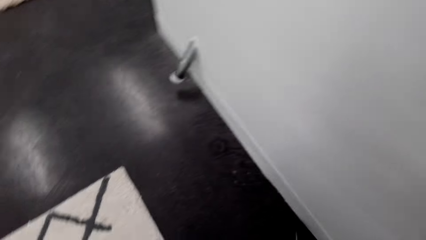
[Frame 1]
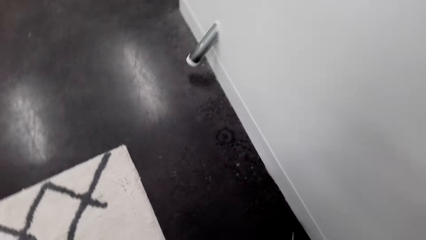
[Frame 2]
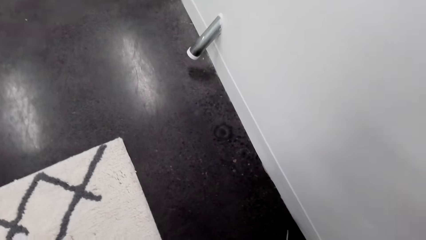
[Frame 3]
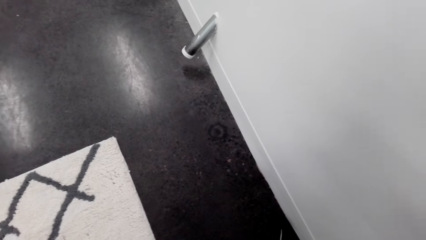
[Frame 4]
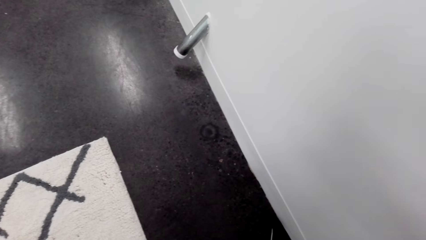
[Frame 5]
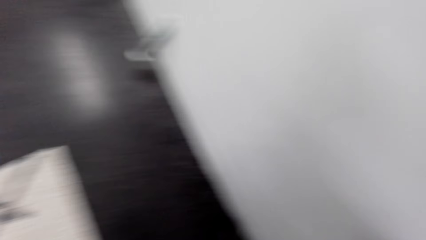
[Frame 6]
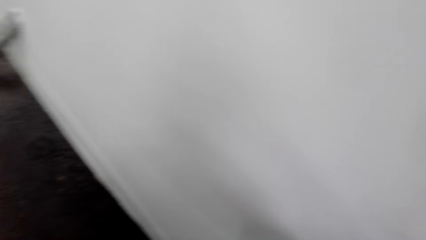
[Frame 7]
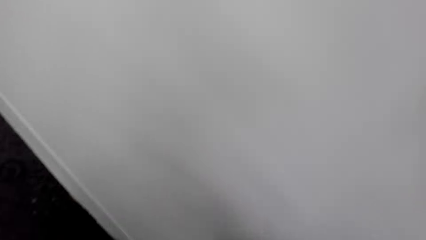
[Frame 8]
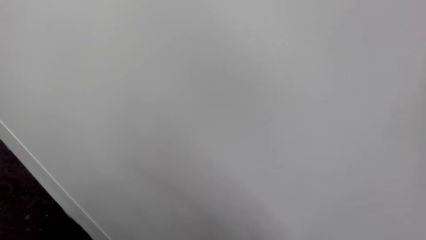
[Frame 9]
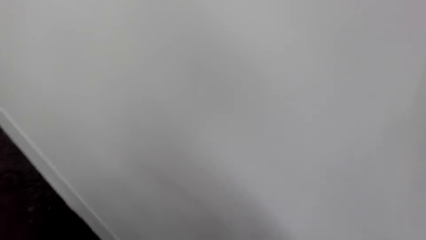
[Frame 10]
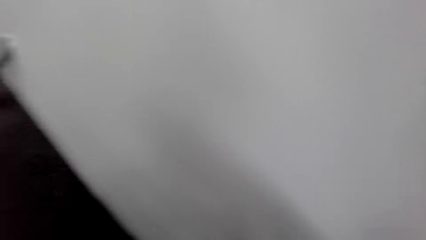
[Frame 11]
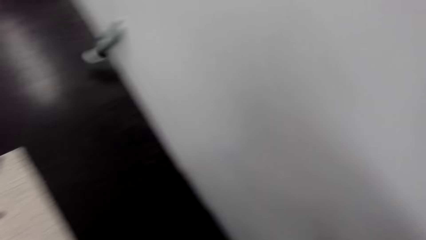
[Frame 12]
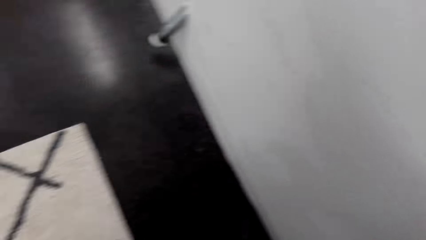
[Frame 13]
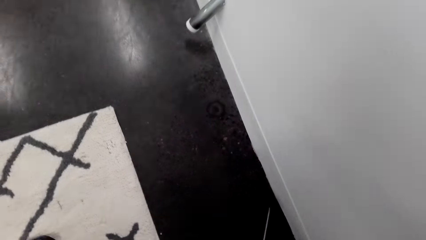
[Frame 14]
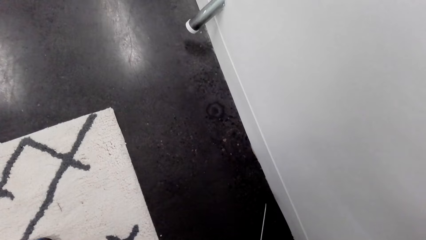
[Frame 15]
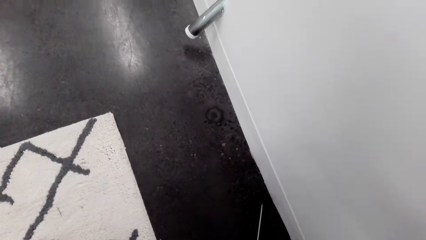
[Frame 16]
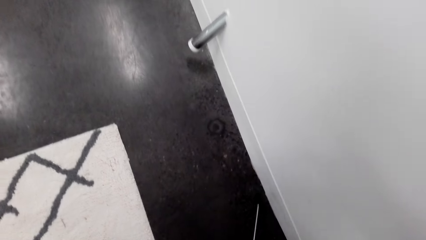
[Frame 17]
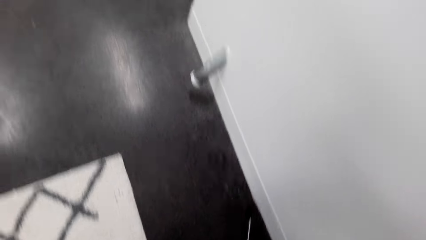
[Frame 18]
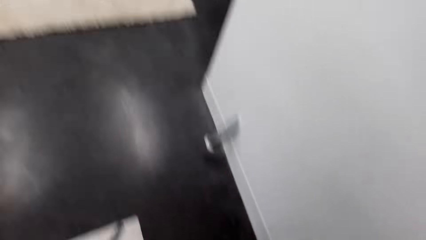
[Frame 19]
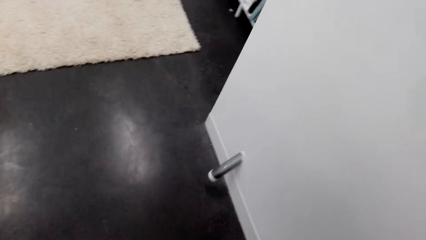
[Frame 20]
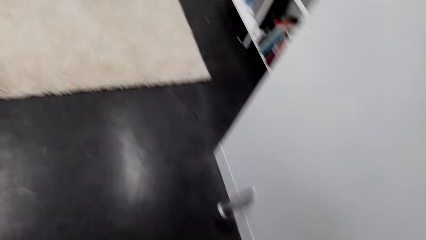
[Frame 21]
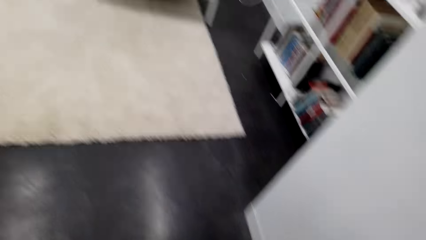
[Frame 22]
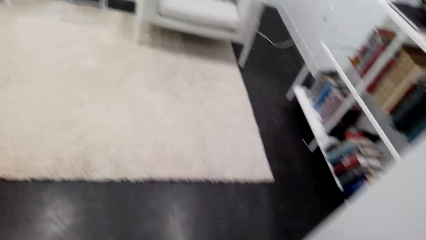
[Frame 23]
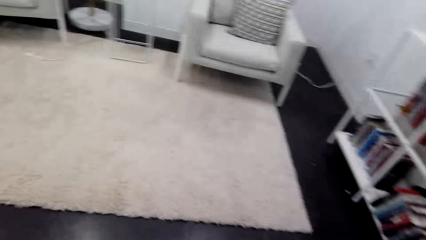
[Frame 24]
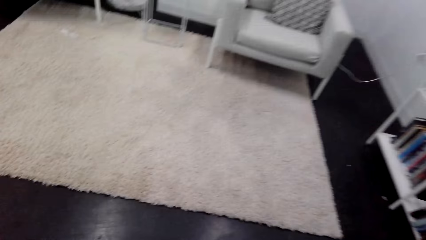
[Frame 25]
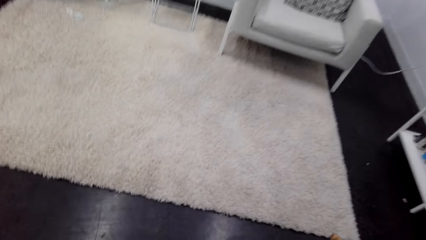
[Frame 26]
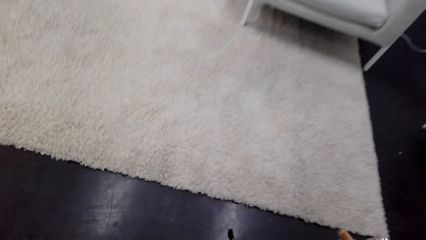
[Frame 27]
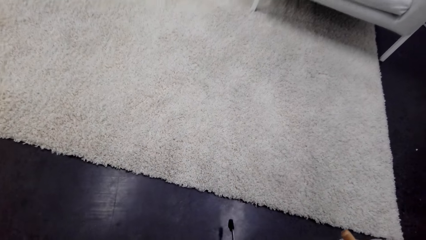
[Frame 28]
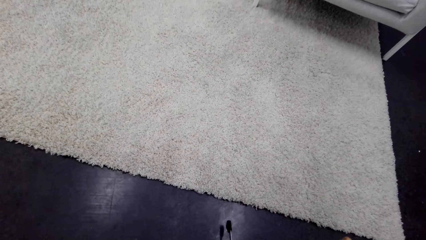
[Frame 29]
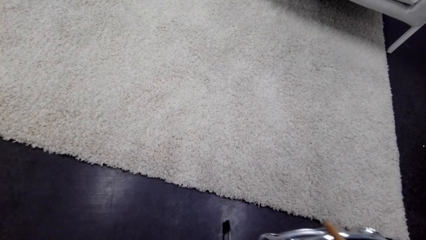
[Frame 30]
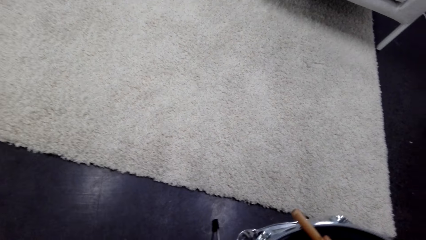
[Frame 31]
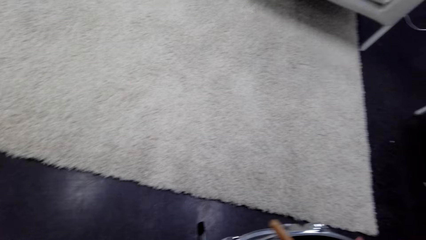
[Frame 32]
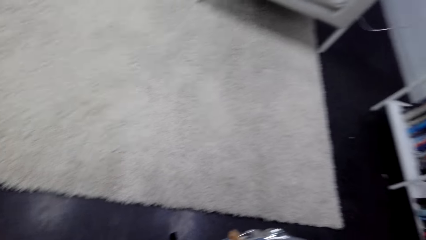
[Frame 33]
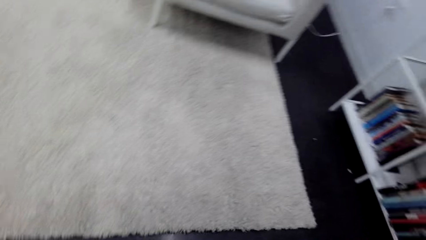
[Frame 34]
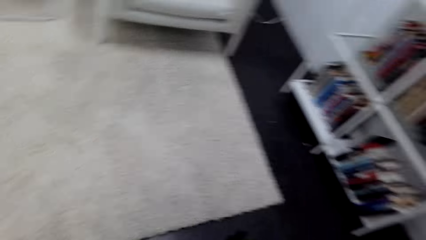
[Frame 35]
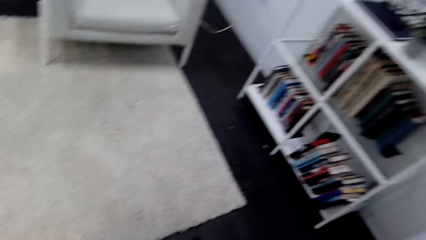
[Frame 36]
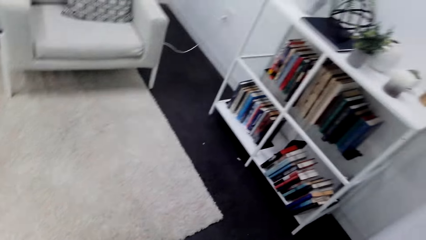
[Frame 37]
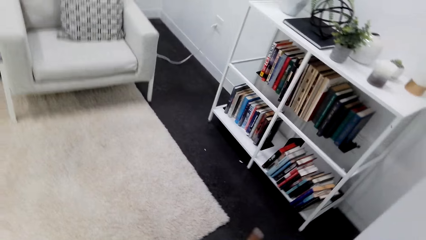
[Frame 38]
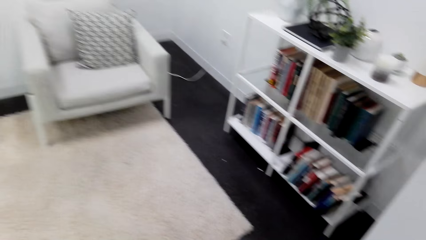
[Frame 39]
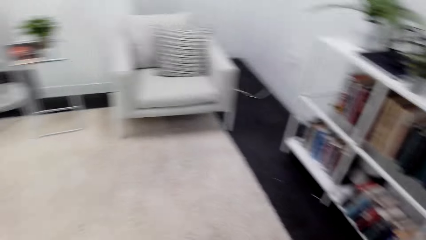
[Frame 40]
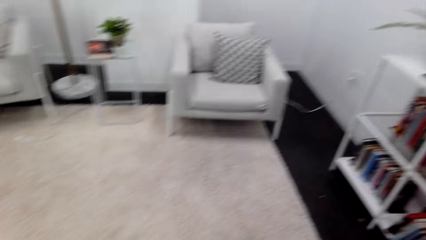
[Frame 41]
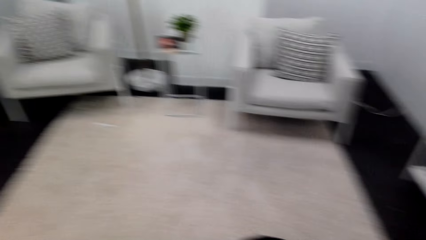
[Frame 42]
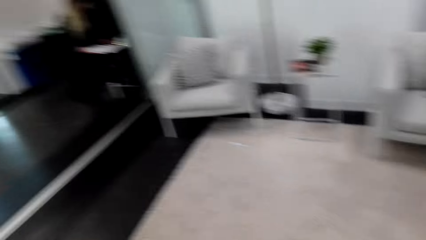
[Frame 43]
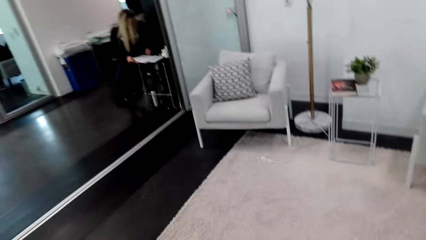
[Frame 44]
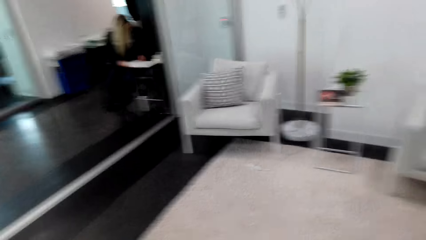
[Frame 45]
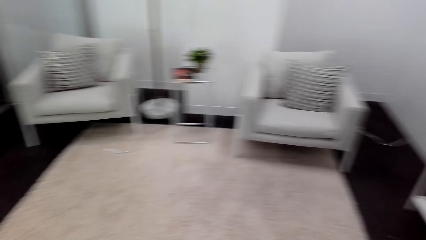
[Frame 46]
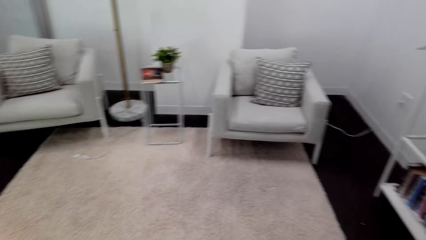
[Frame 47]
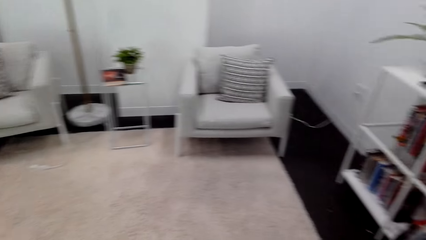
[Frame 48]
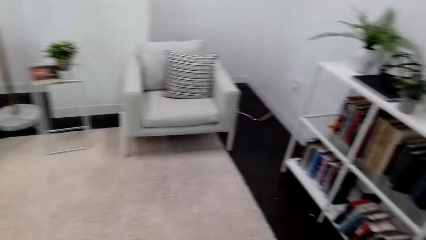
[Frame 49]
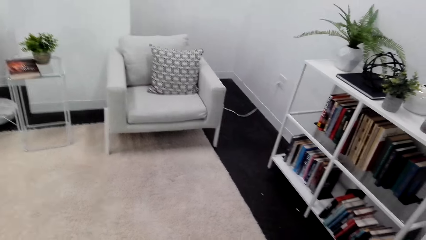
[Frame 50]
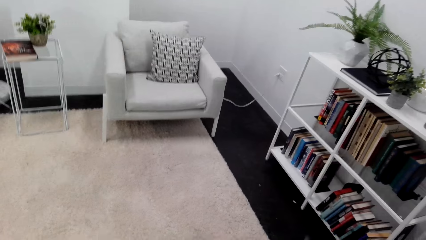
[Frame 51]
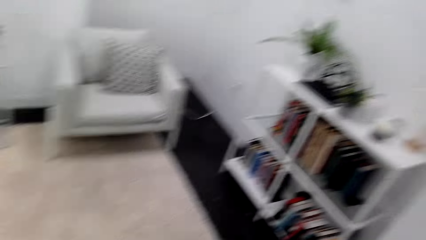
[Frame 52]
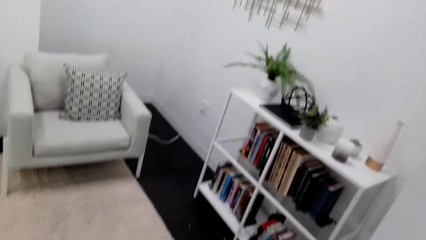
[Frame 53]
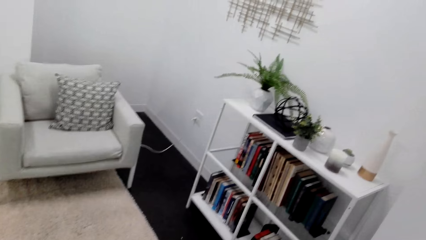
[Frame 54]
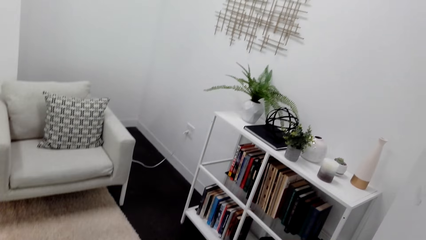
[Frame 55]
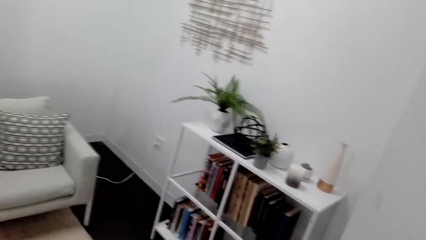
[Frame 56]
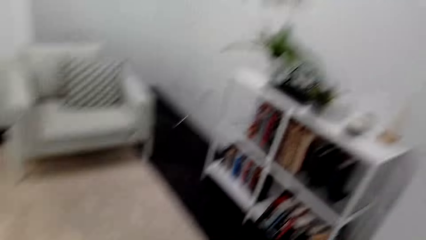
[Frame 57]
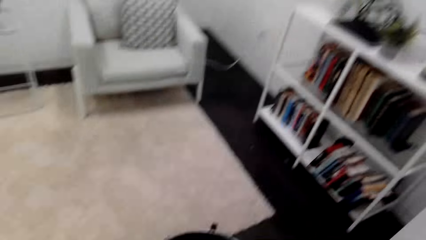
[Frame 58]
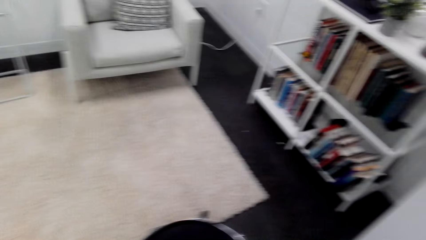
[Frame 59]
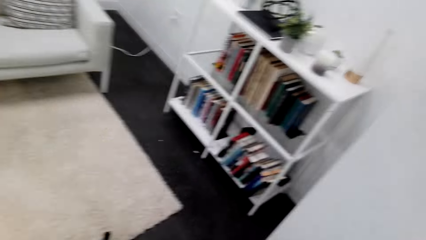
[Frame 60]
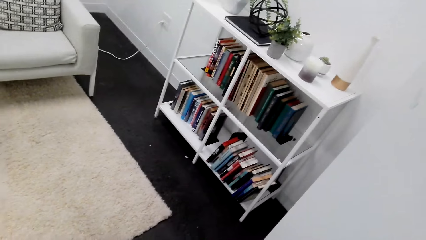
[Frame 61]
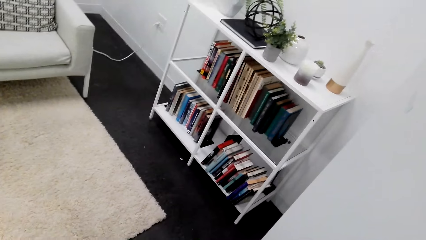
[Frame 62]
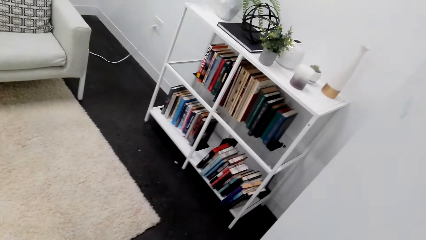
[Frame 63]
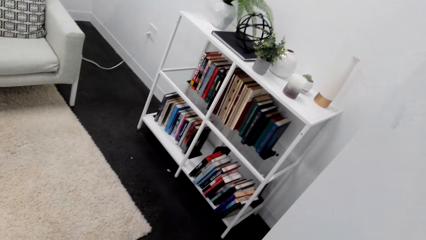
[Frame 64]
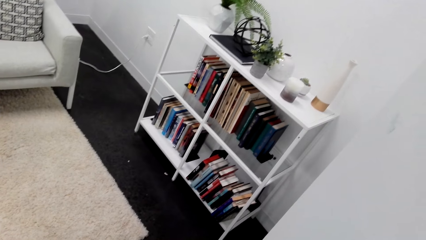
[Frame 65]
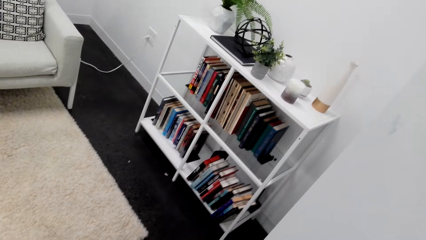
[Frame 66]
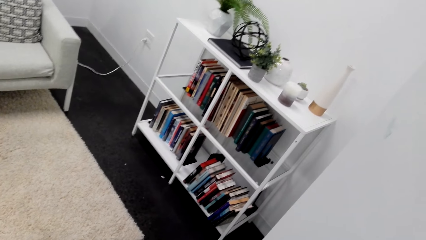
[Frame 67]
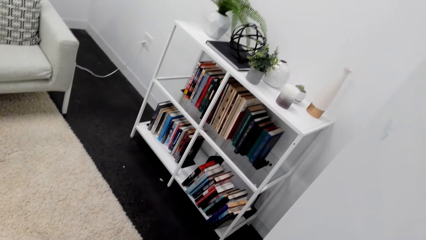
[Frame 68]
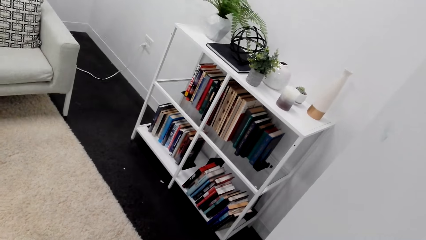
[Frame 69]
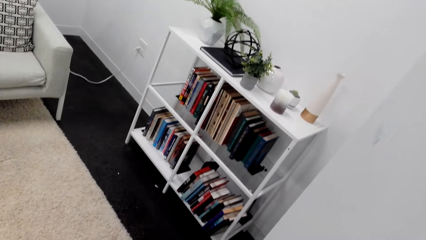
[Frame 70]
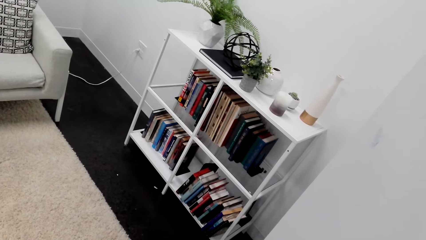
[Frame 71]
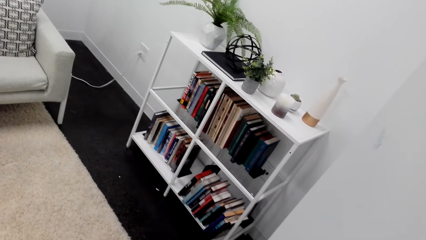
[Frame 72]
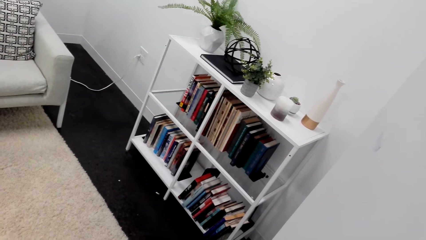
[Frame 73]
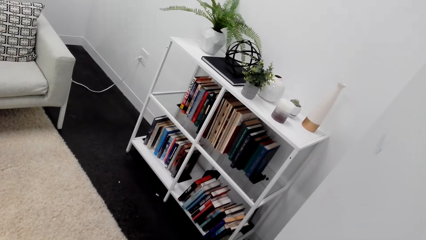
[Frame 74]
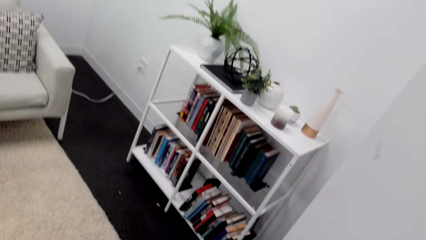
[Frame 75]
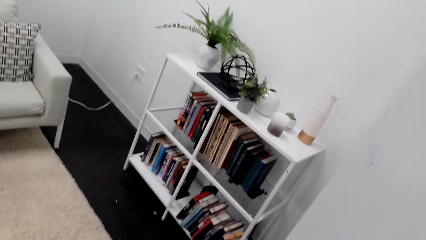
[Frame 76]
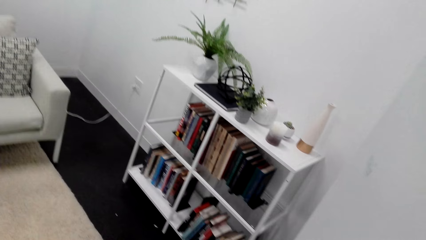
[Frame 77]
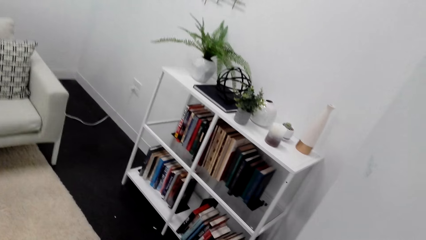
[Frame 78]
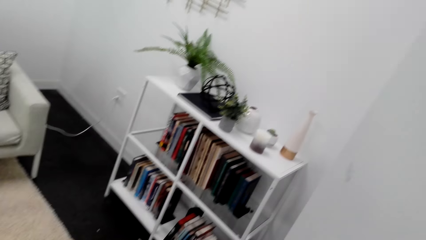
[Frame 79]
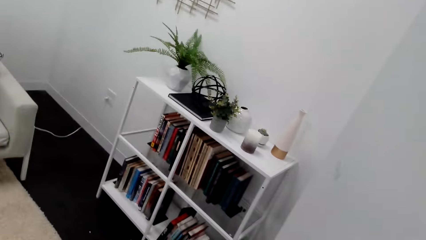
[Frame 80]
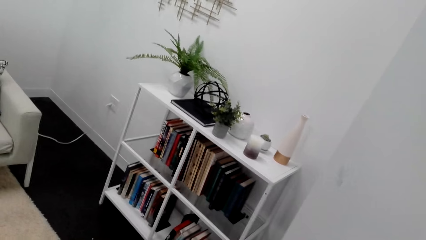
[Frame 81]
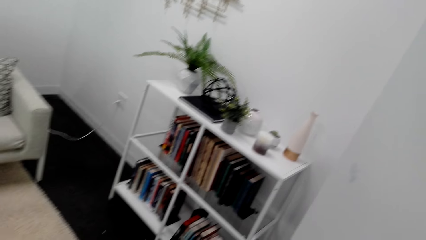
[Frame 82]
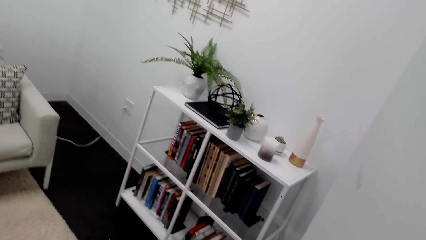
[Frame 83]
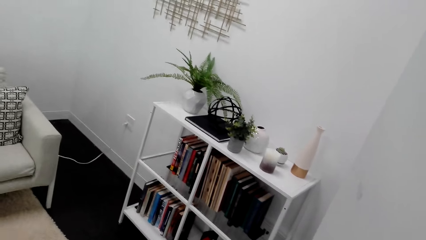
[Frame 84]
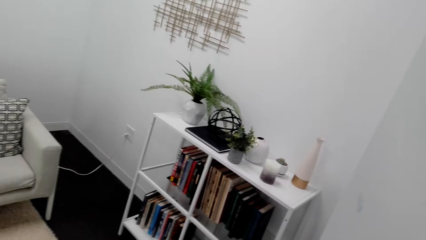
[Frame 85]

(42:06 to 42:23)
The camera wearer looks around. They walk and carry the drum. They beat the drum with a drum stick and stop walking.
